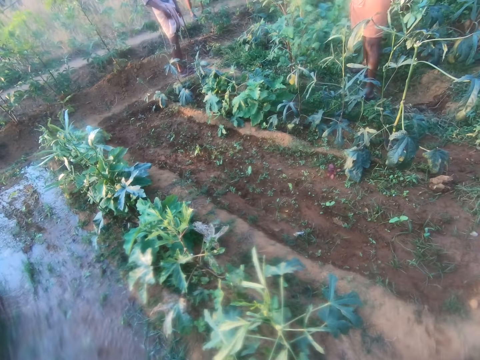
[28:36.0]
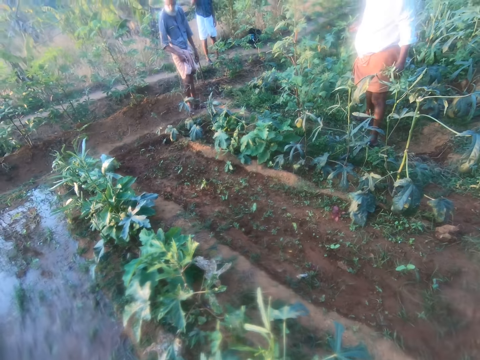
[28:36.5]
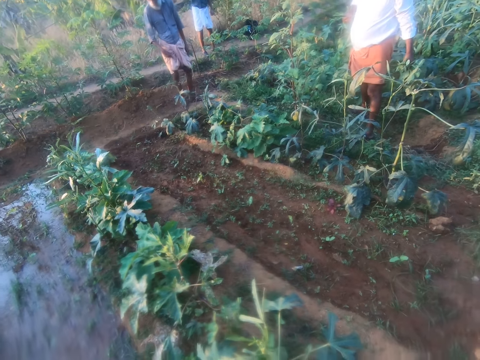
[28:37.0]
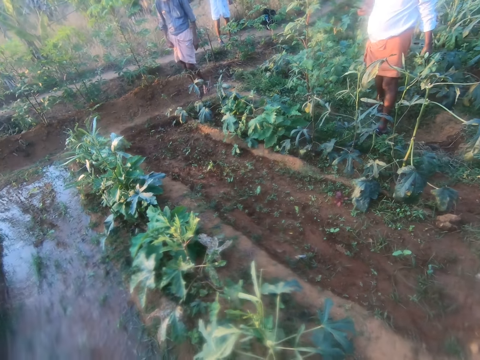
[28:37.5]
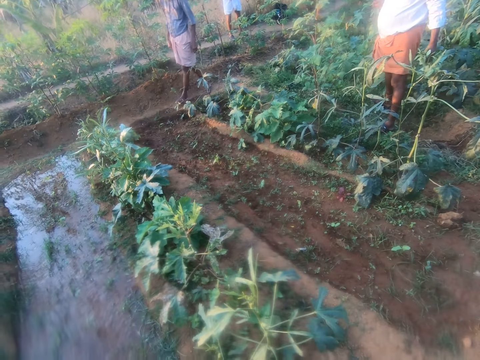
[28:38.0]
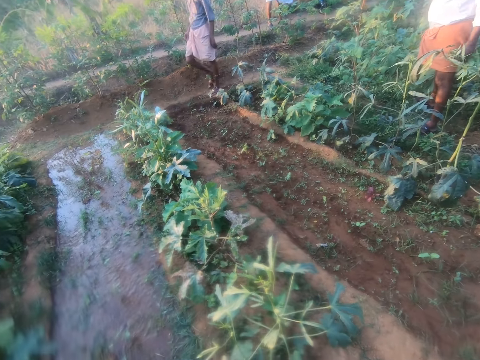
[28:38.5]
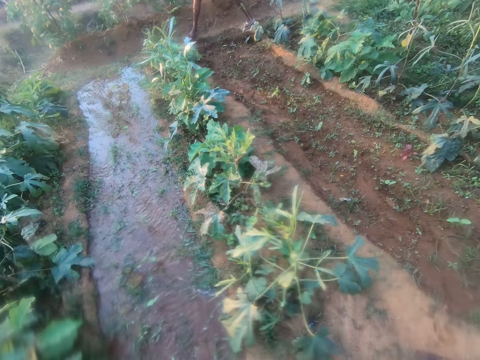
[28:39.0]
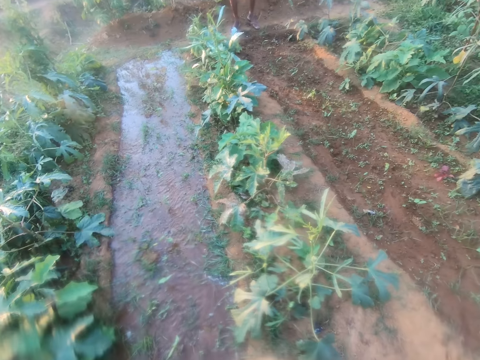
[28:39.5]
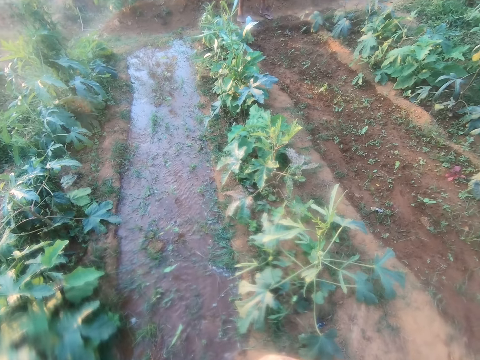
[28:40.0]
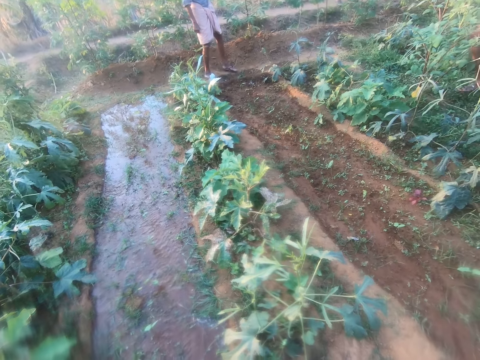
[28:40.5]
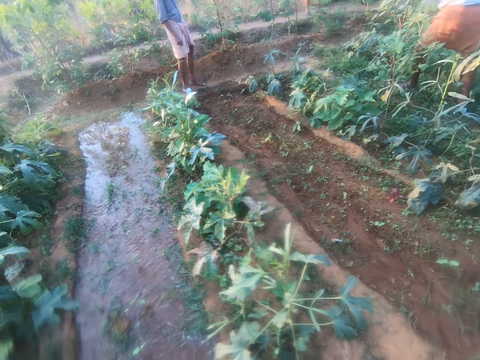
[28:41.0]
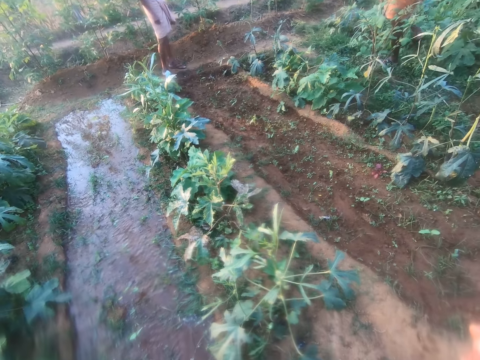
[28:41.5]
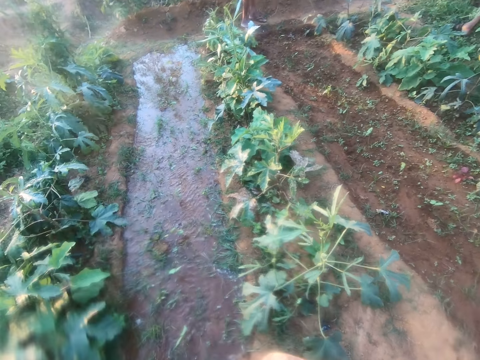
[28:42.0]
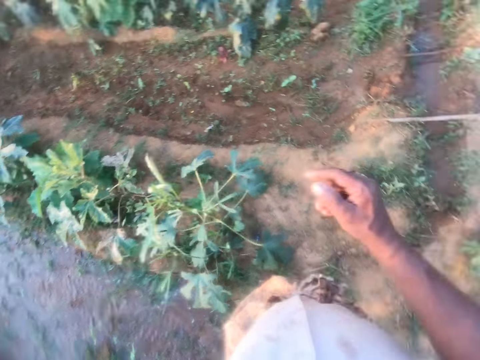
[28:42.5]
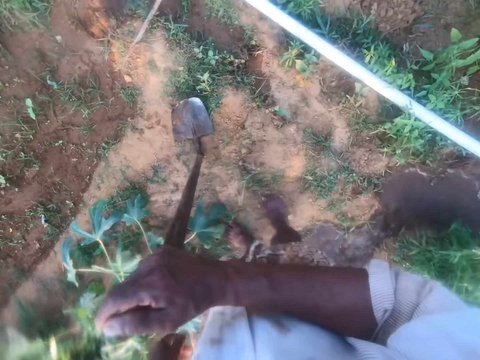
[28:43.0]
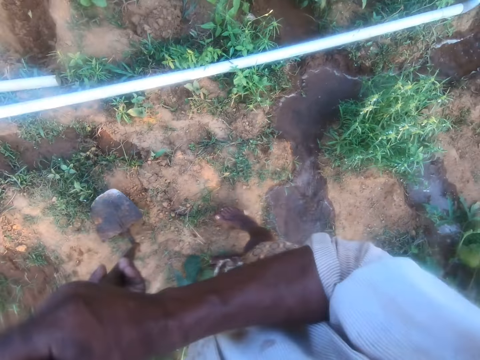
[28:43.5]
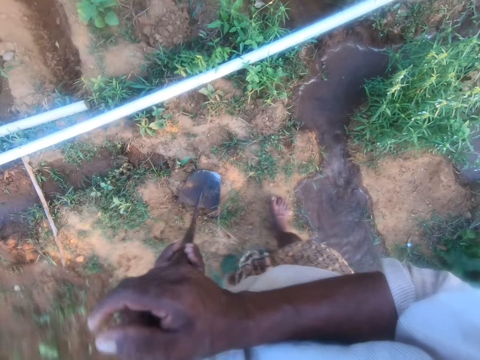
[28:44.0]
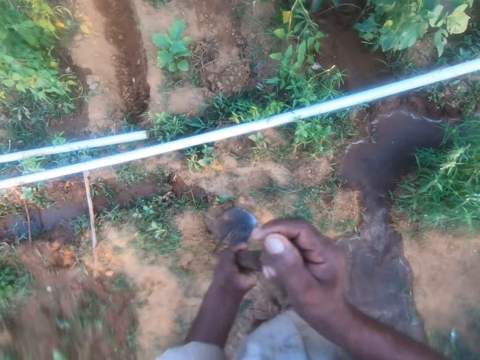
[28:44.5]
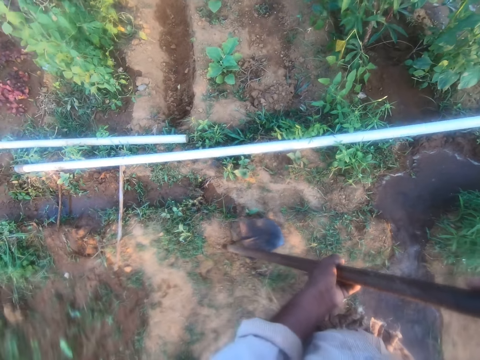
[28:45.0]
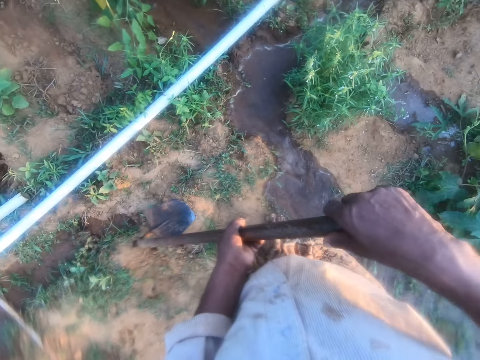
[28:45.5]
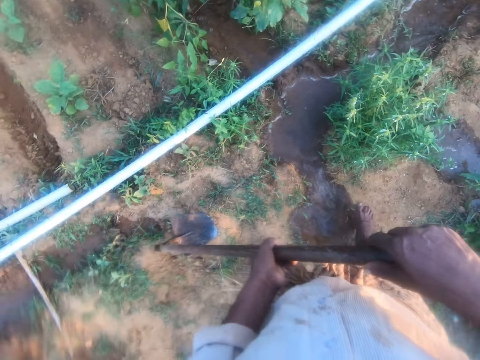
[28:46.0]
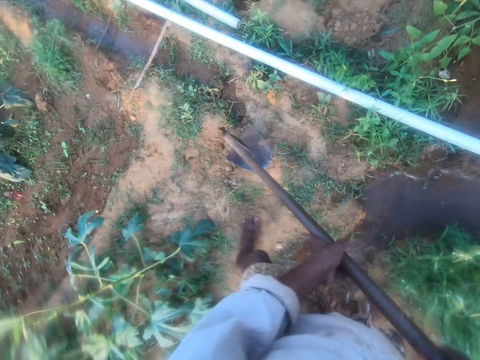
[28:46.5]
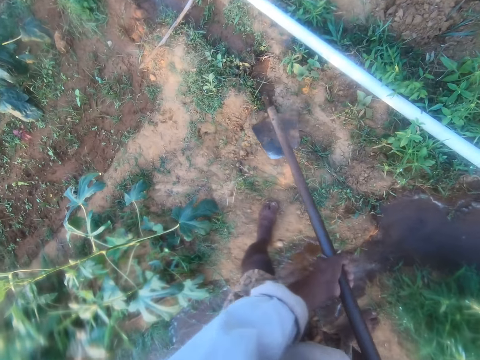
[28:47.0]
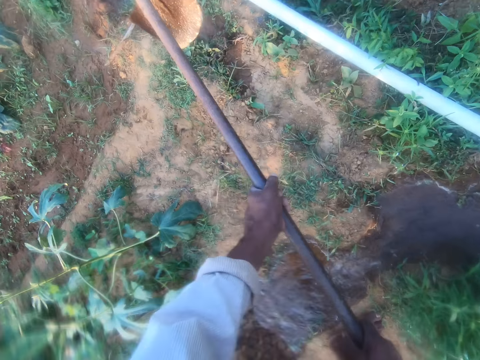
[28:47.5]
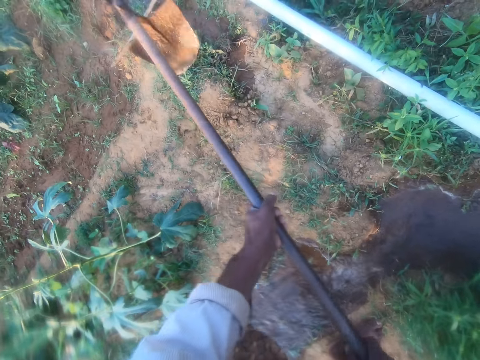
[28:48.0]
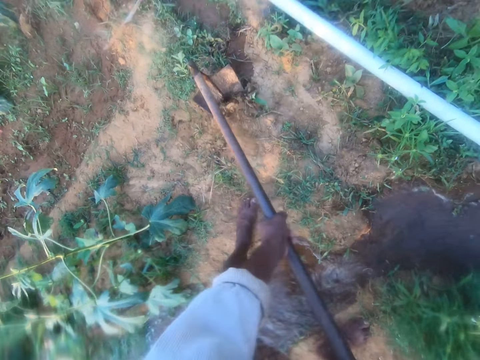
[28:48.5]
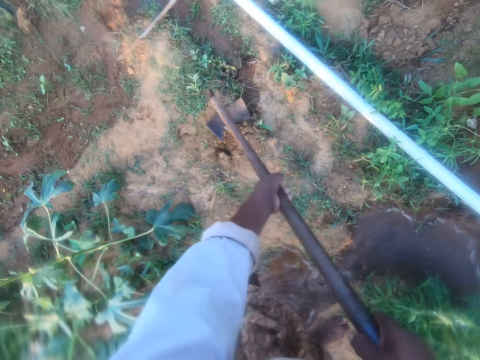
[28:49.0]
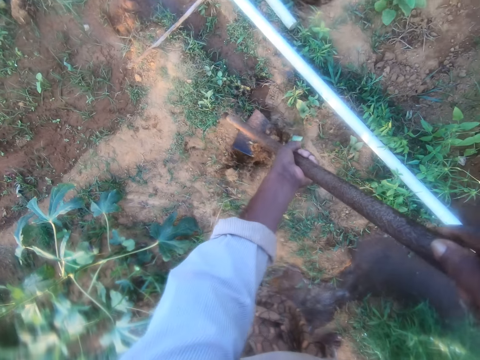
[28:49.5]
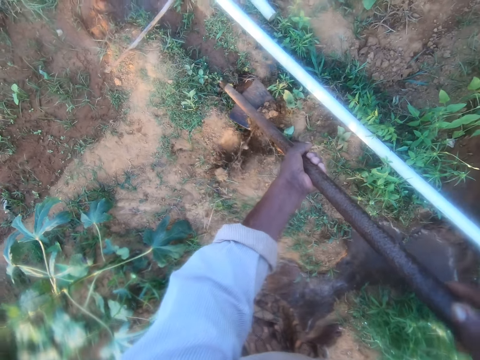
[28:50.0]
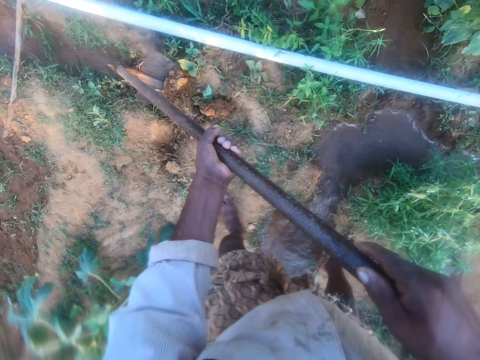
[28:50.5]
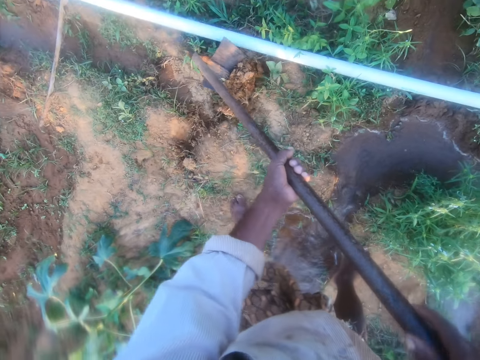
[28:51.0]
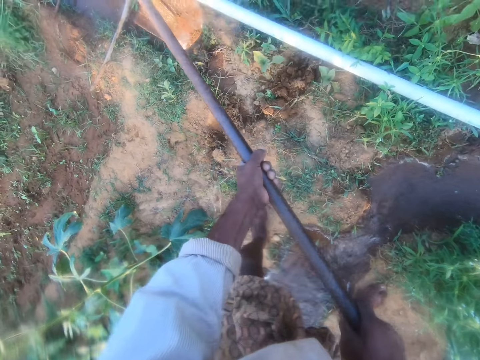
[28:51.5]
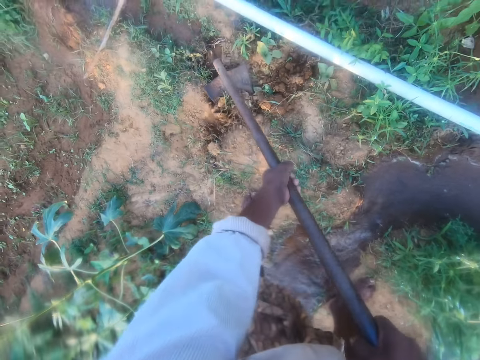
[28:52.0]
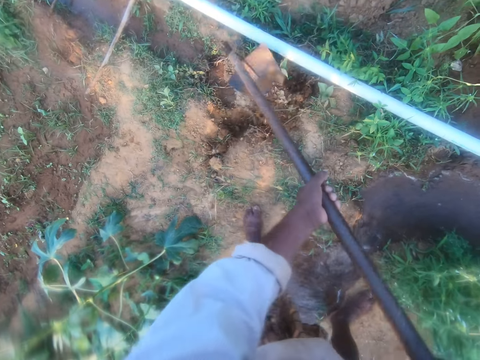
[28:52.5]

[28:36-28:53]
A man responds to the camera wearer. The camera wearer converses with the man. They turn around the garden. They pick up a hoe with hands and put down the hoe with hands. They dig with the hoe.

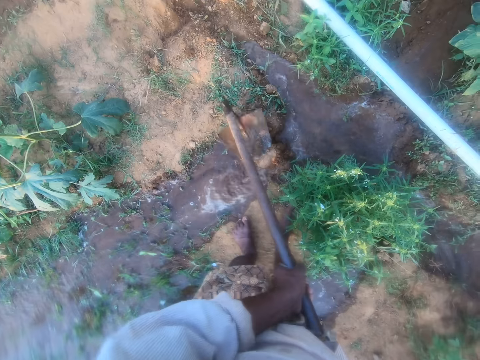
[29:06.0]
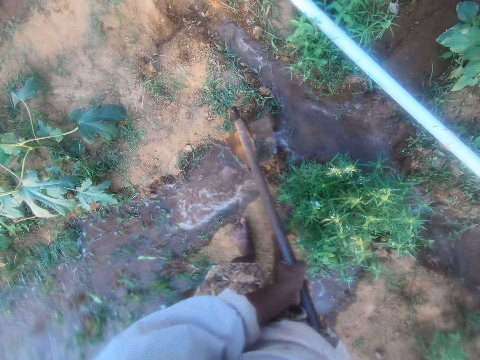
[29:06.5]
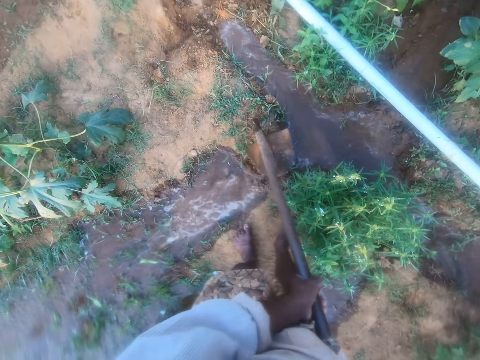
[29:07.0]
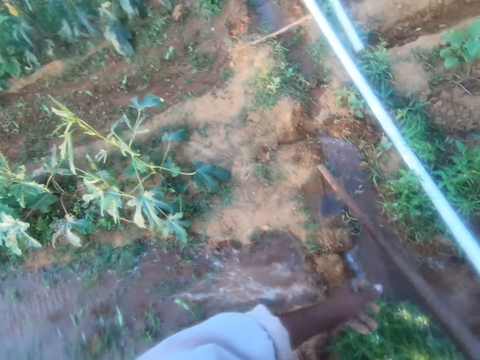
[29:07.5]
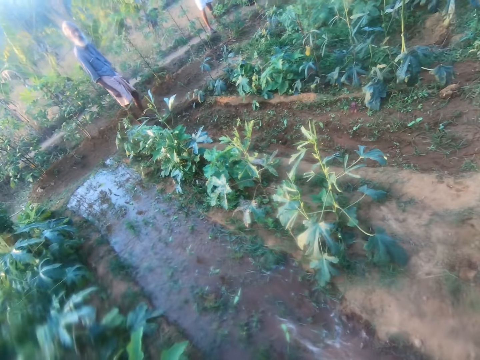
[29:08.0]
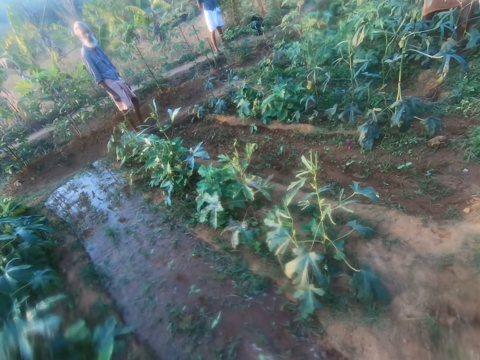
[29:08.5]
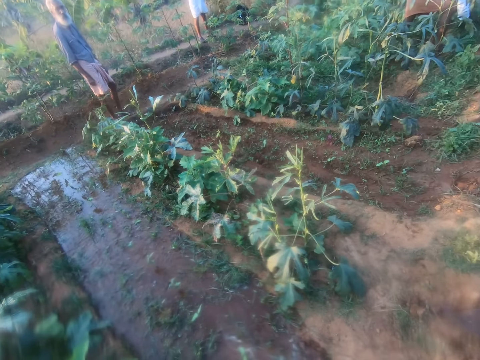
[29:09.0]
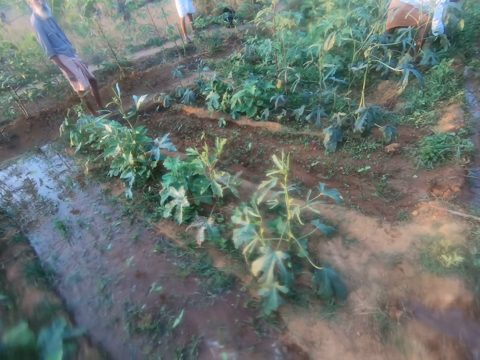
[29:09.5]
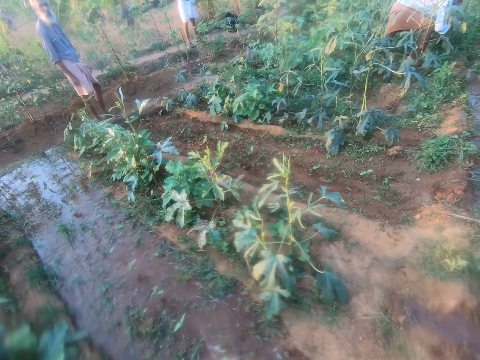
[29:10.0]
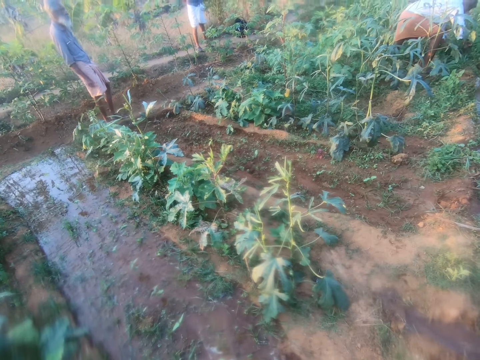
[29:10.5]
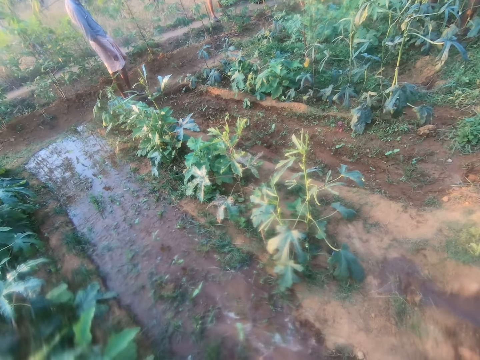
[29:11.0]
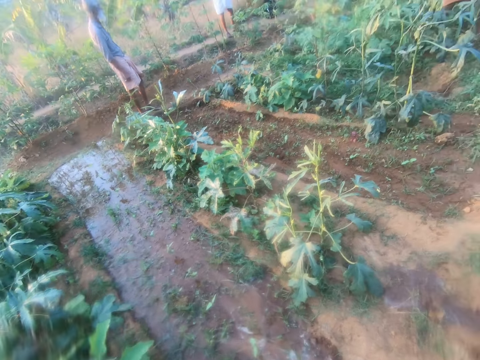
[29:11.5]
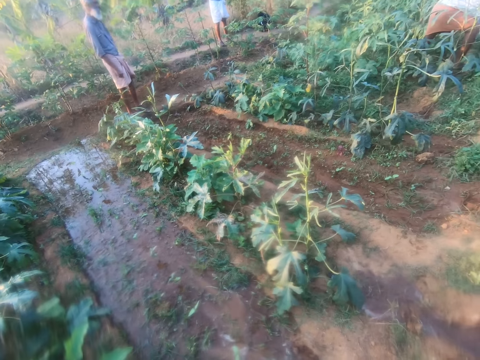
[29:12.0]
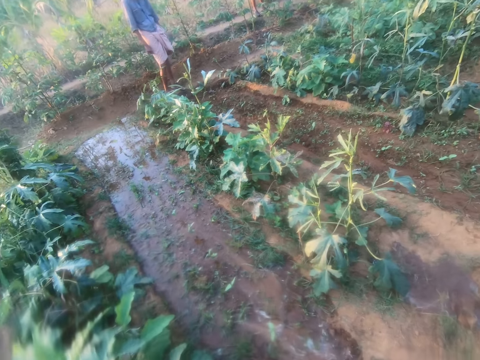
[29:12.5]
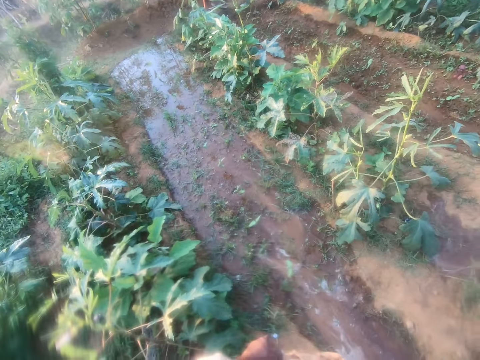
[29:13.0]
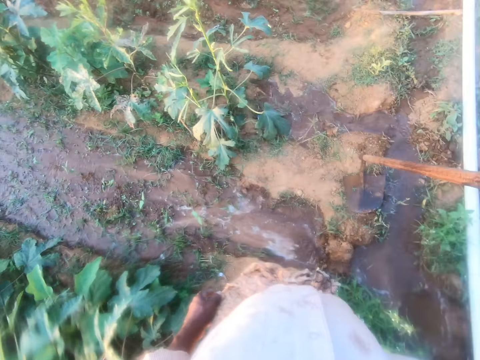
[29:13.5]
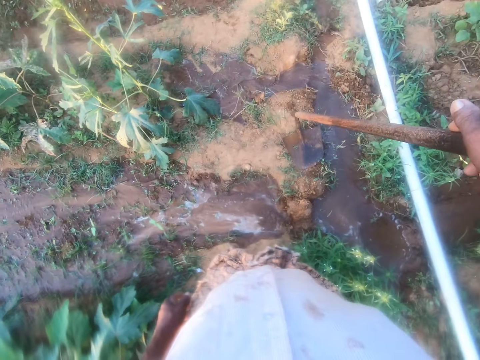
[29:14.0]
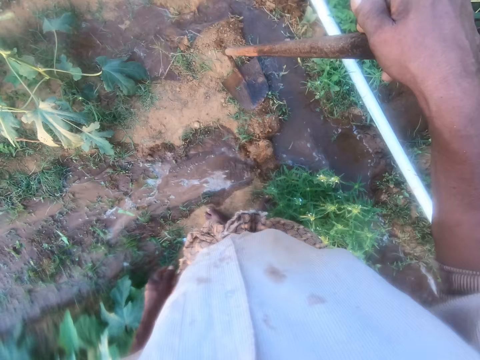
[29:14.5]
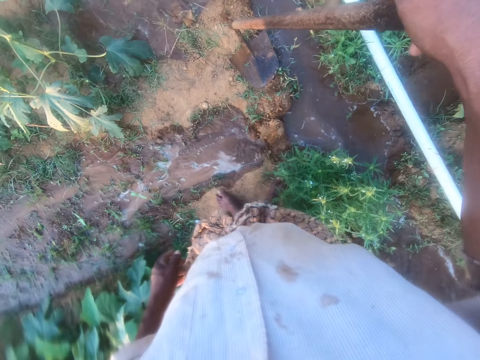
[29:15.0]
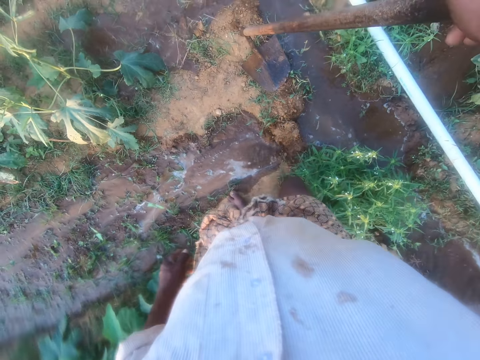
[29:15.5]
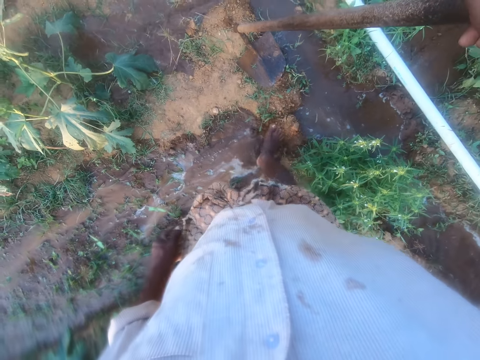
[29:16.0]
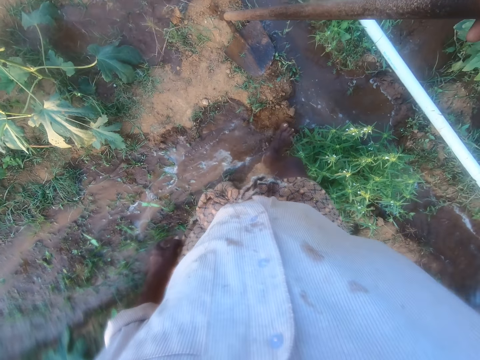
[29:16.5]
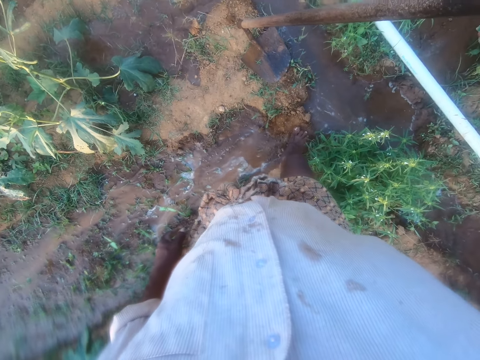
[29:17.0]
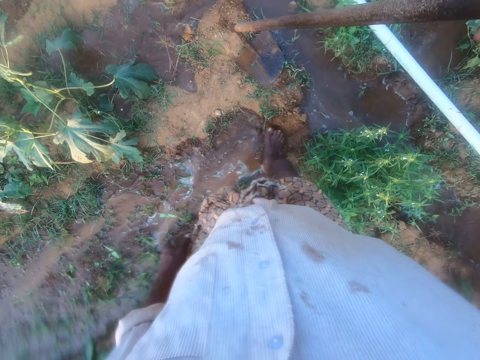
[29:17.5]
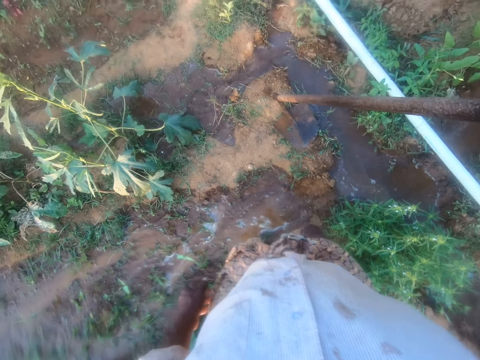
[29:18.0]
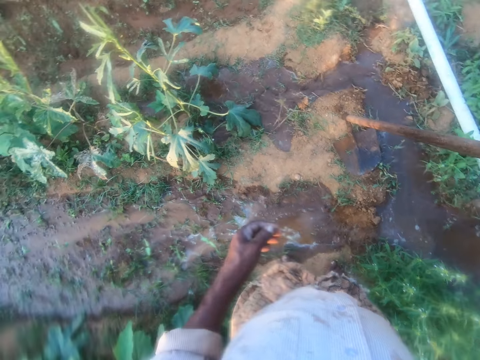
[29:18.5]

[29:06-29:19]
The camera wearer looks around the garden. They converse with a man. They step on the soil with a leg.
